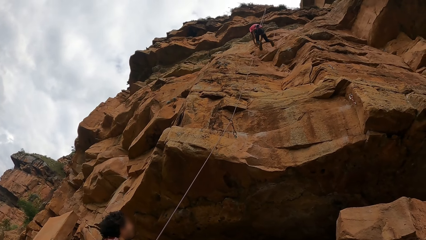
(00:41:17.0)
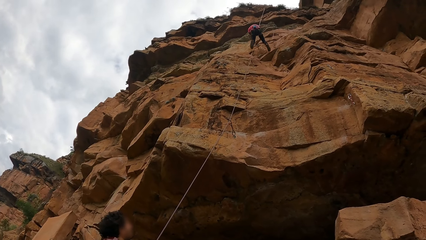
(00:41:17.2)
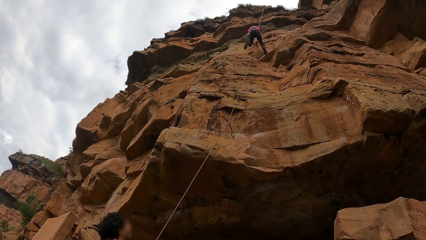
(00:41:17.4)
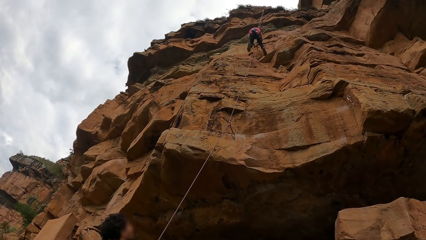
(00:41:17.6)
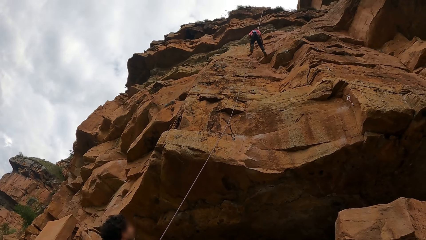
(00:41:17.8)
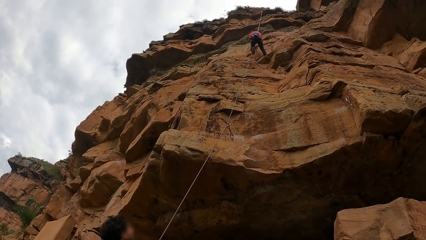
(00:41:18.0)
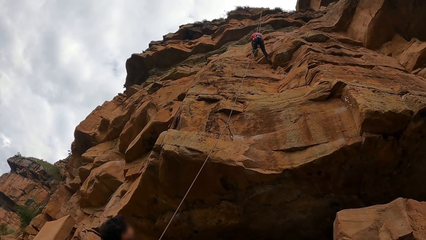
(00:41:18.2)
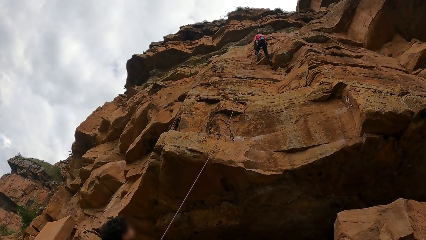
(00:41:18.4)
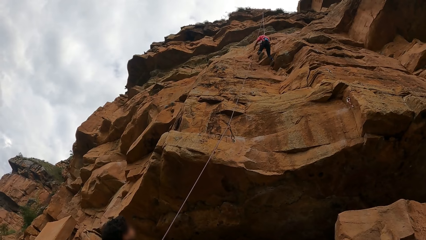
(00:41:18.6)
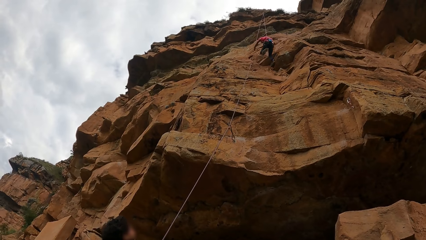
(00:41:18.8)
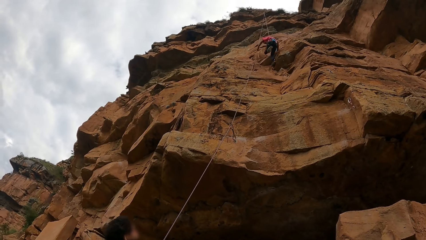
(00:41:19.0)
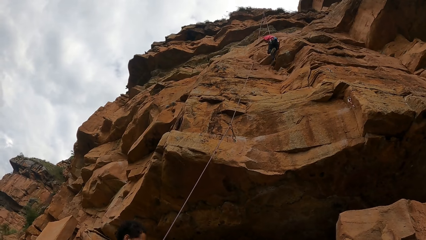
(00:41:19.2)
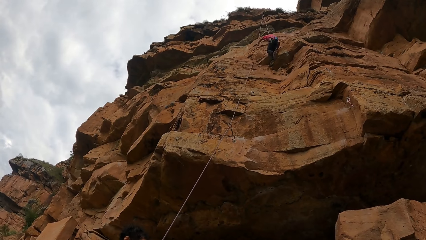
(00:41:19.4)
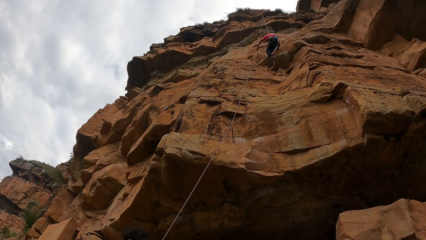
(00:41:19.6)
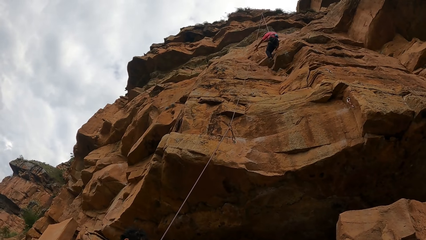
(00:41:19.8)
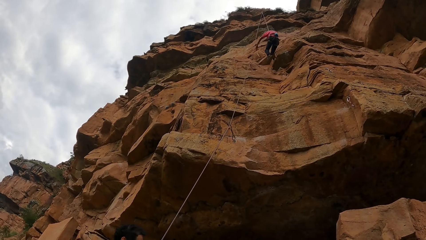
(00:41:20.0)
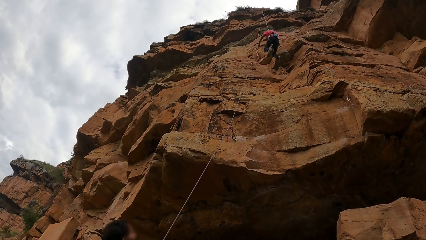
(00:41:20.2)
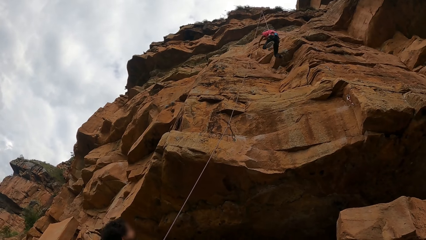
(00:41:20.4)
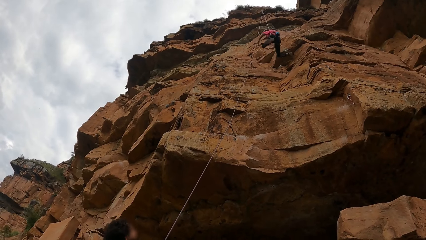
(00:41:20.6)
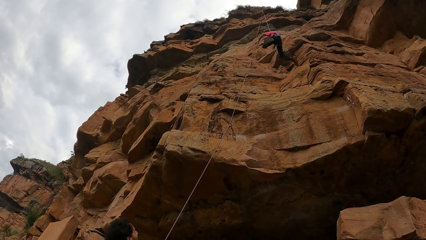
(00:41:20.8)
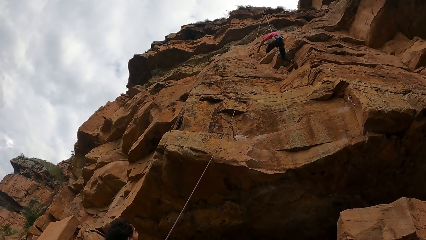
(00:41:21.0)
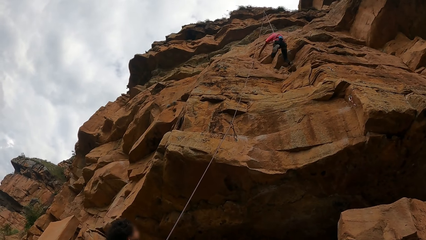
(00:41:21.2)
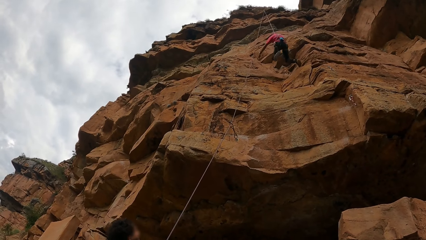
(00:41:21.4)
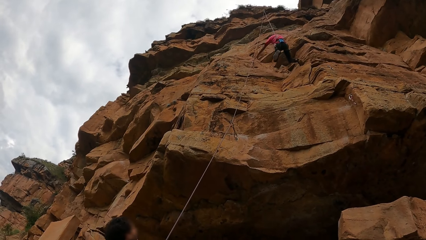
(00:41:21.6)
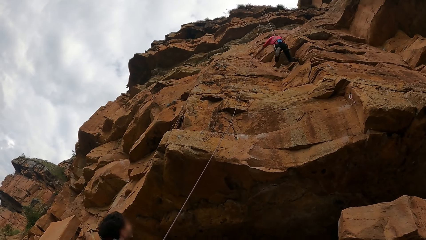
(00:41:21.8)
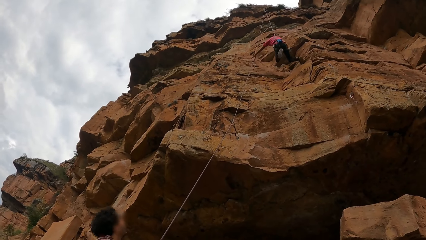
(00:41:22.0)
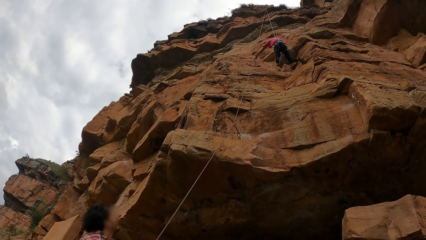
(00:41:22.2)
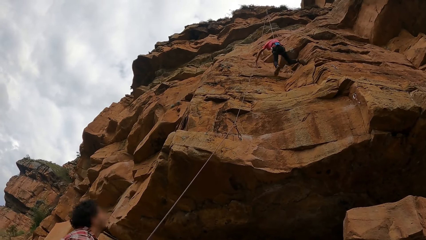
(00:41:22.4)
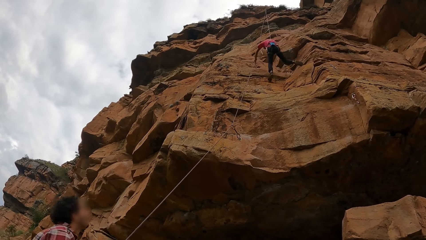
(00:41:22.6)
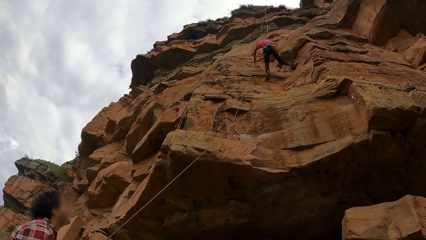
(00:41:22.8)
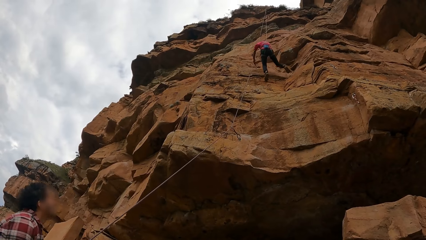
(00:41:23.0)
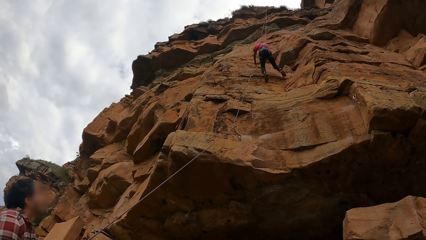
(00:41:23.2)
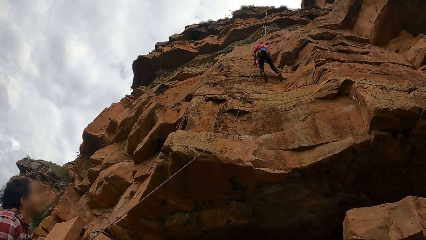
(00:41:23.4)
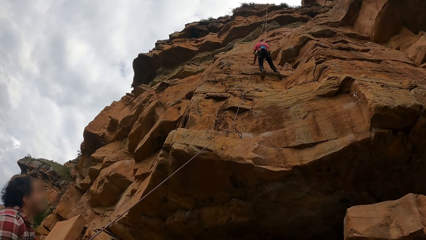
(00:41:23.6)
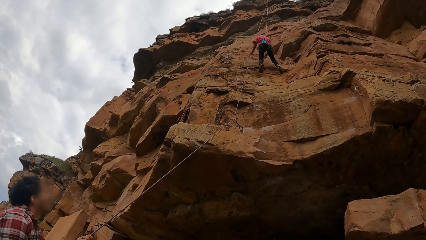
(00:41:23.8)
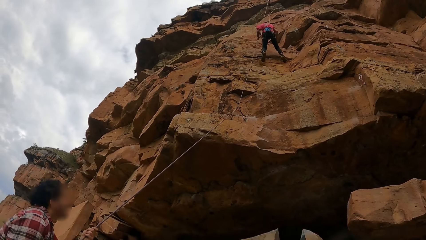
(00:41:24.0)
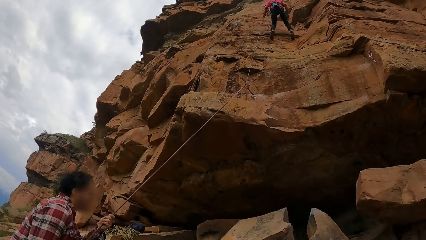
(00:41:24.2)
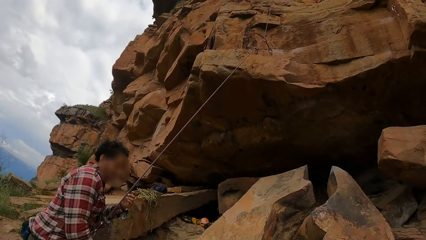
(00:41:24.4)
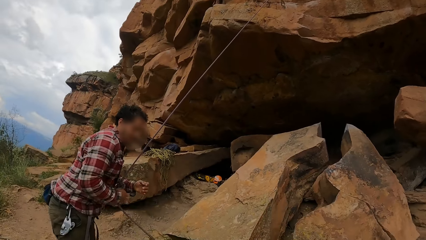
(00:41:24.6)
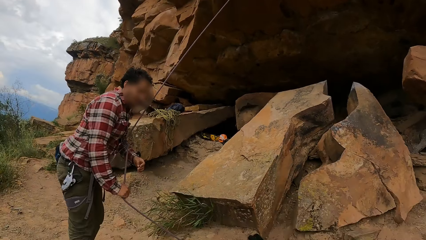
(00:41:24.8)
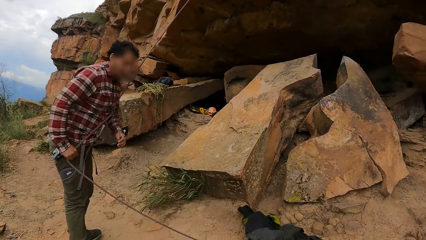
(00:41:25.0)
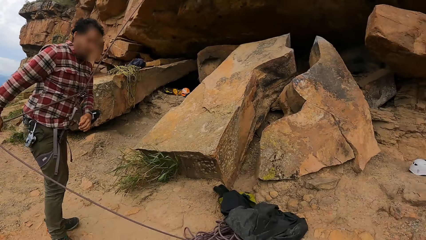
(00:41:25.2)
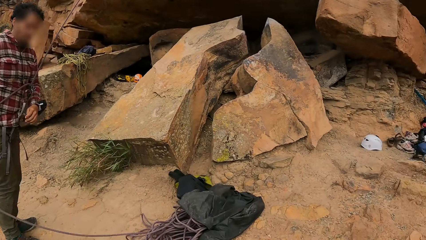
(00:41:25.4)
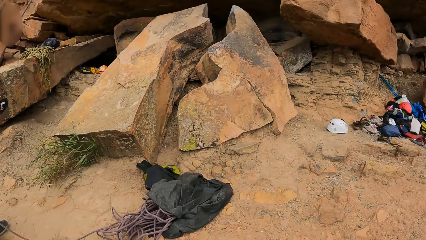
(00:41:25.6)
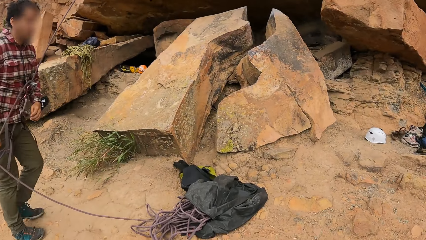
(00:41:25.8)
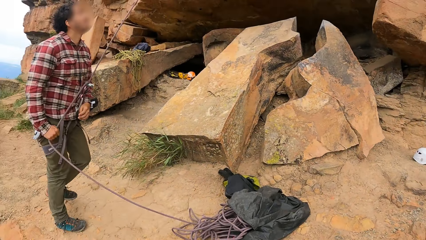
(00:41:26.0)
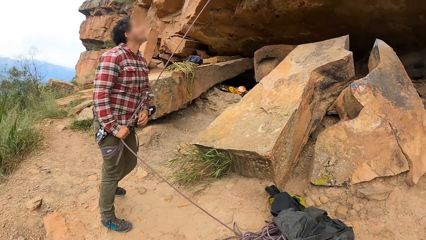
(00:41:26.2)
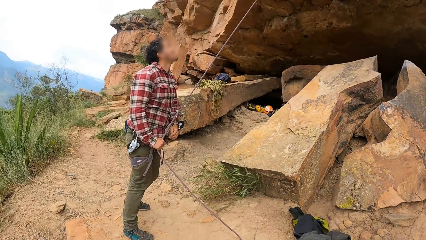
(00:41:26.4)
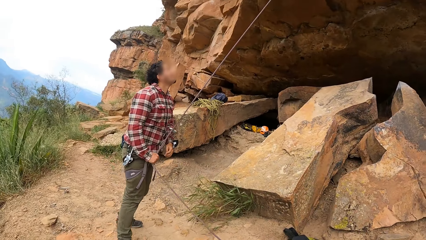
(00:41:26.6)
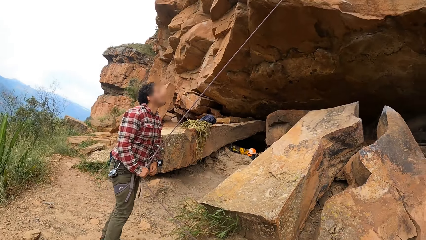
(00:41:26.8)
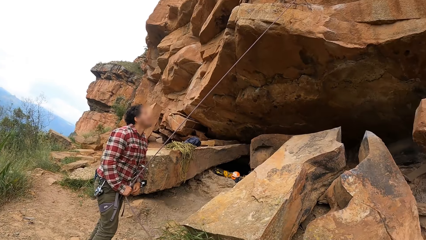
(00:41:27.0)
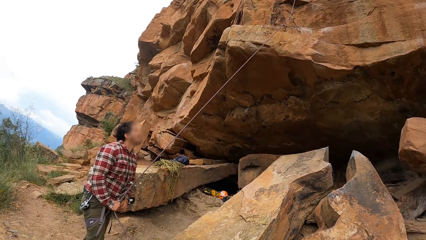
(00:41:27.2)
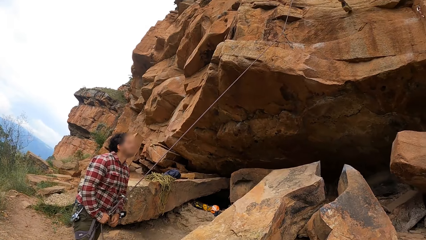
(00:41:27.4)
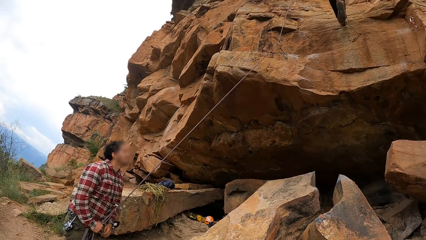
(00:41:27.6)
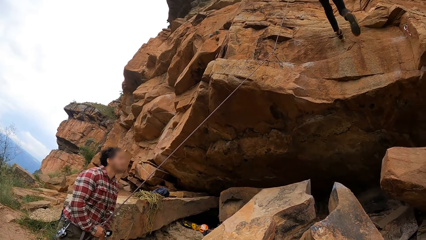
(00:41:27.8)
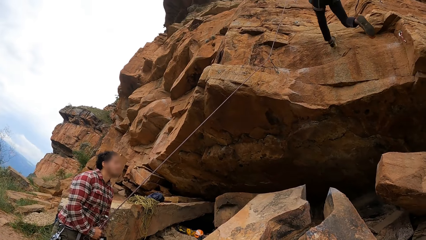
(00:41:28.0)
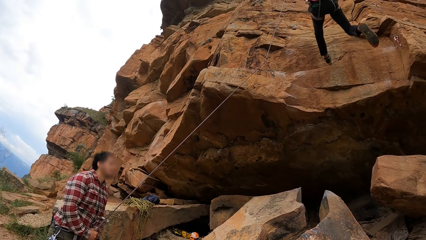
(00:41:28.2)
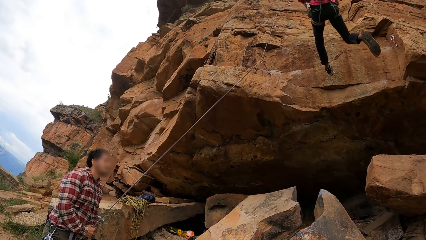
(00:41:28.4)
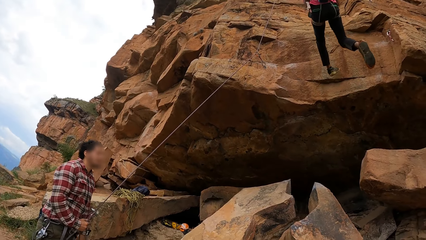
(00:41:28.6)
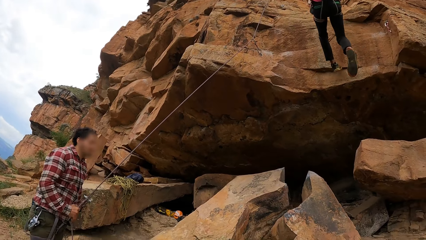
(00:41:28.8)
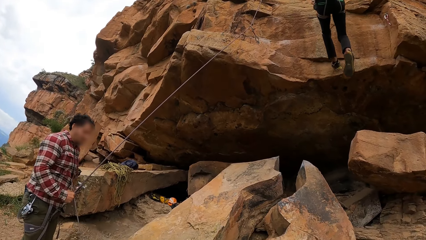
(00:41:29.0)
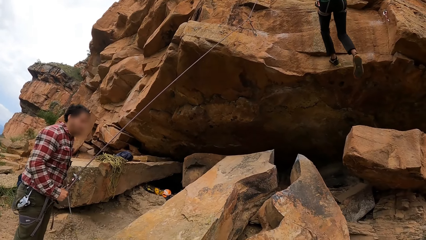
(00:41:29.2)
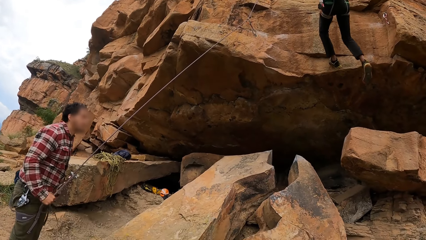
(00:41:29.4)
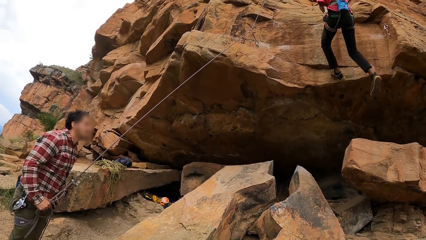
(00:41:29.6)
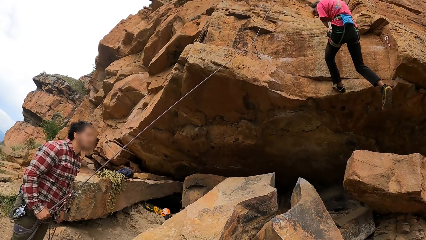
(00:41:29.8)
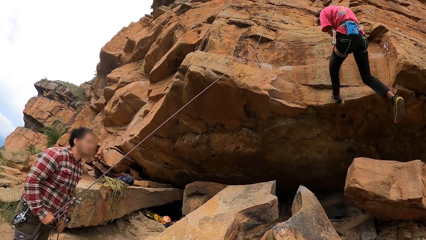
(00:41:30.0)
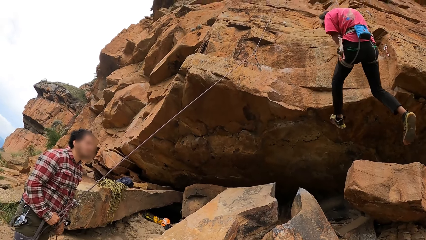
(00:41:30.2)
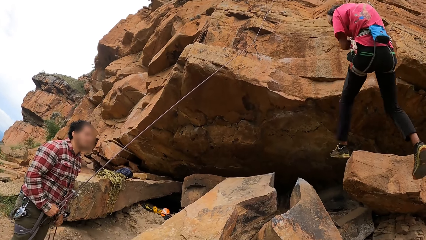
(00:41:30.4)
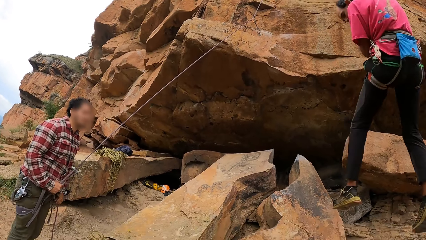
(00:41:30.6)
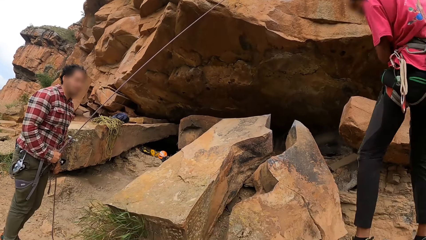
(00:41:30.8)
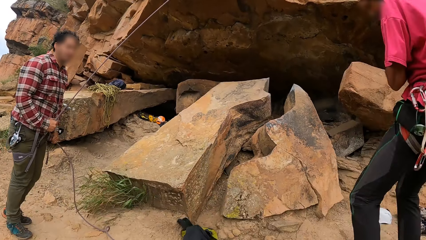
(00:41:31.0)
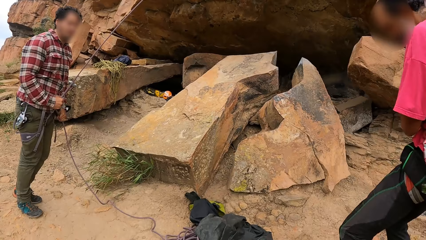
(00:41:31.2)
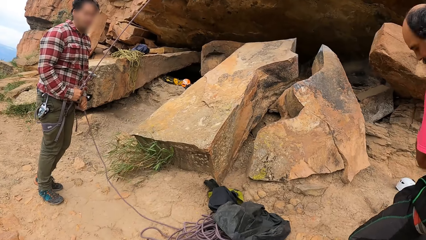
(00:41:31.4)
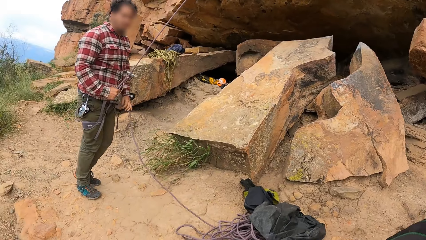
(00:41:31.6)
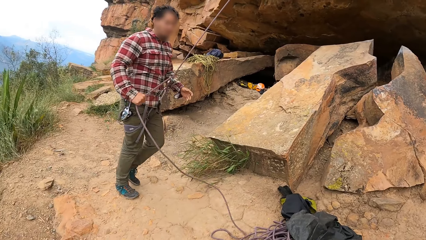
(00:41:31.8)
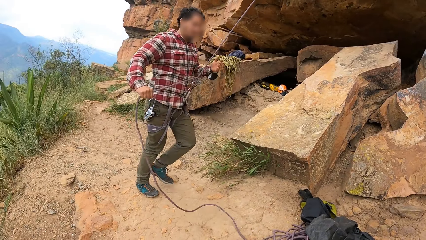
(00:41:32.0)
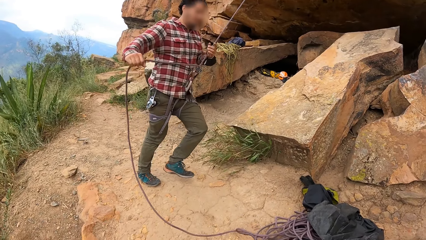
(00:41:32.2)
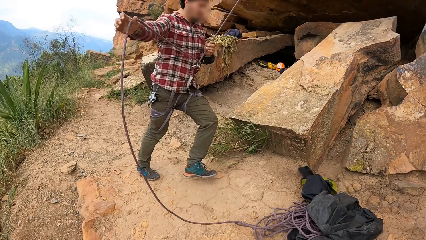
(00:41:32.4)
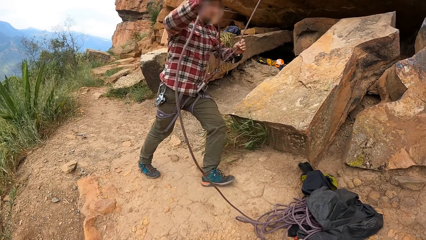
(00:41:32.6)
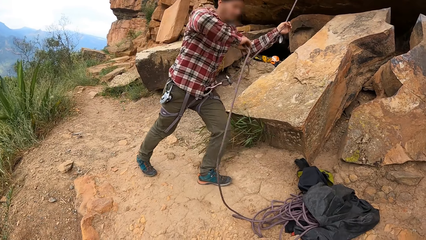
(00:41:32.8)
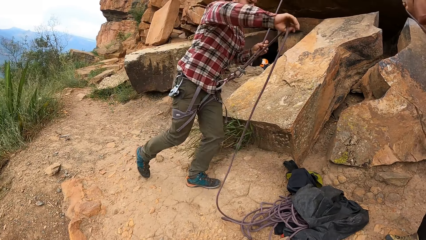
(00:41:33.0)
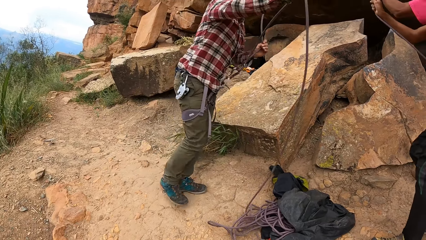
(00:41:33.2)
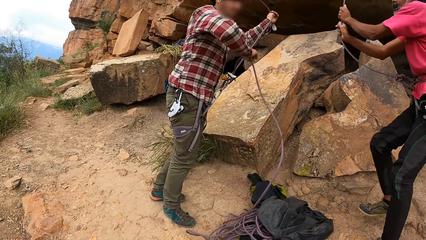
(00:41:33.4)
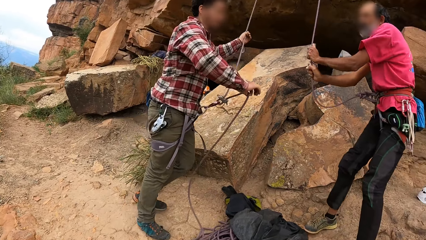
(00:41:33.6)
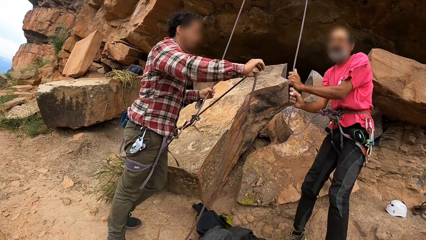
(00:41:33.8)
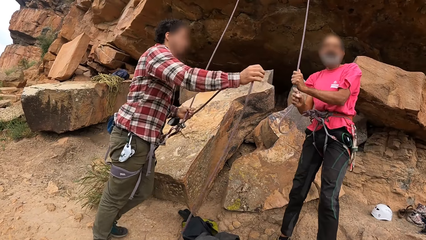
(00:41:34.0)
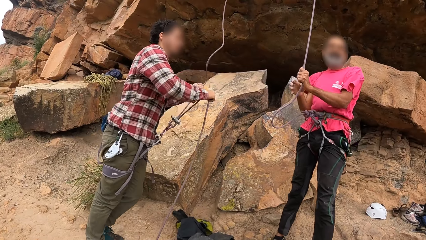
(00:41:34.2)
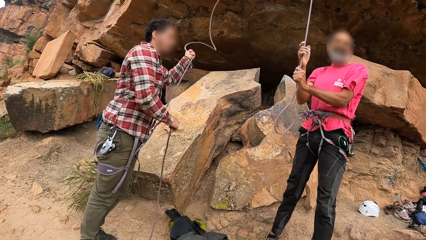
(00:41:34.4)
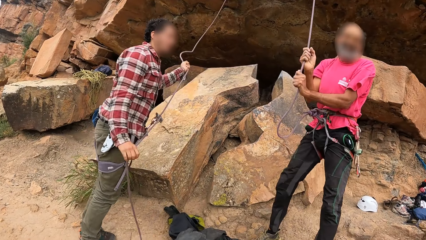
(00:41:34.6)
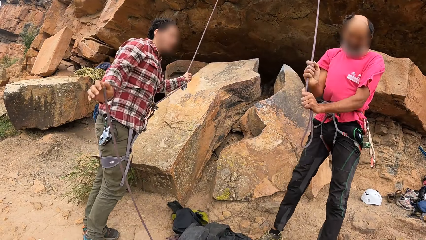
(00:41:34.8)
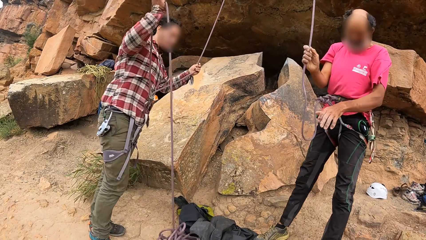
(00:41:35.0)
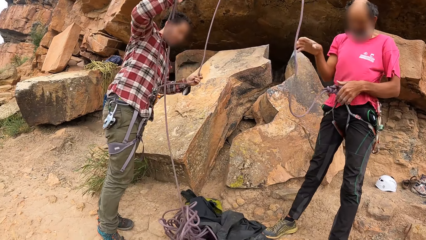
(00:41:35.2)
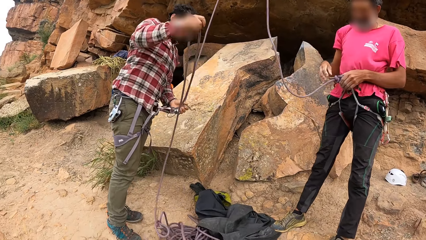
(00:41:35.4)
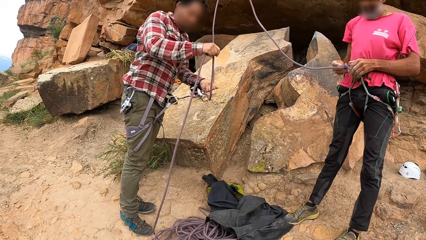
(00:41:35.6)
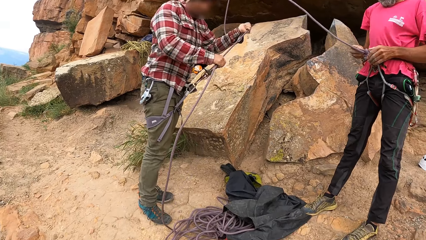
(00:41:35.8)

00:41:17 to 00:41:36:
A man pulls the climbing rope. The camera wearer looks at the man. Another man climbs down the rock. The first man pulls the climbing rope and walks at the mountain. The camera wearer looks at the first man. The other man pulls the climbing rope.
